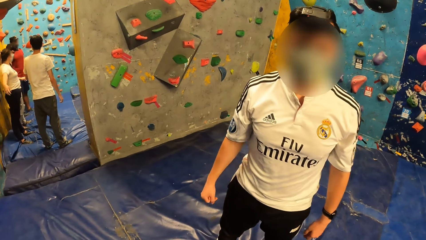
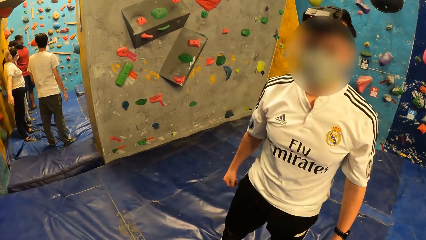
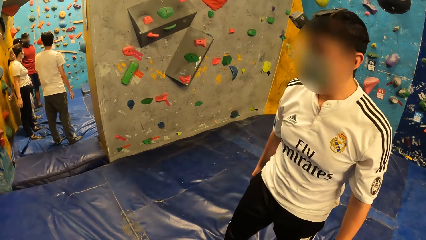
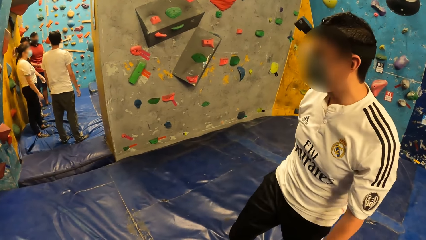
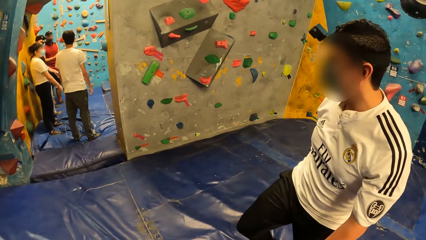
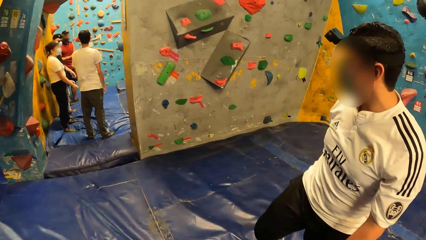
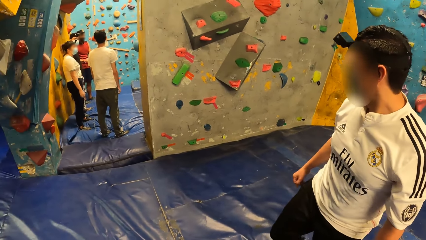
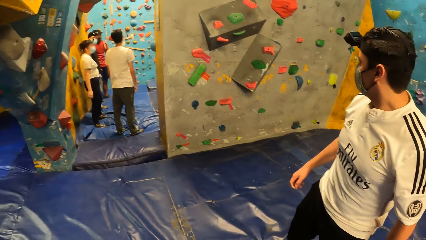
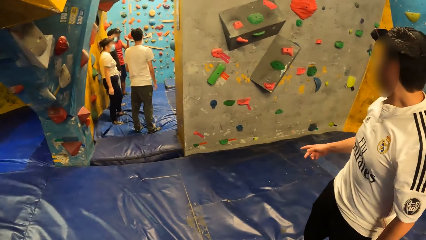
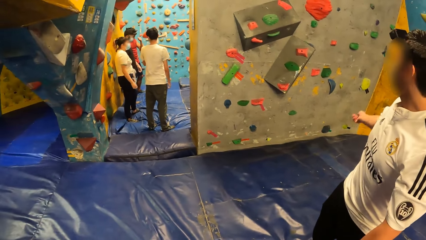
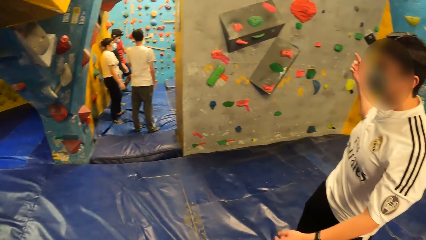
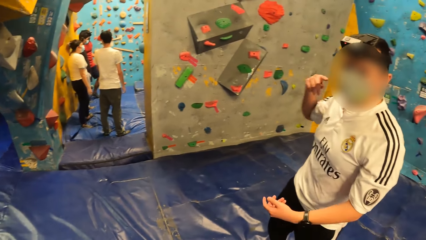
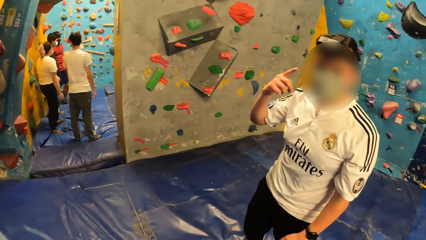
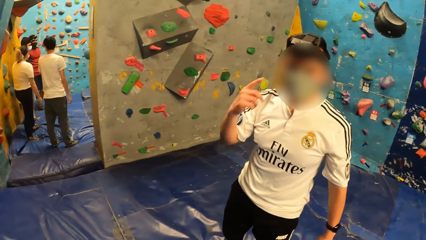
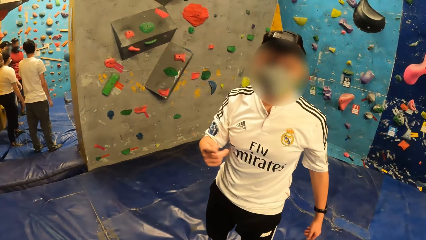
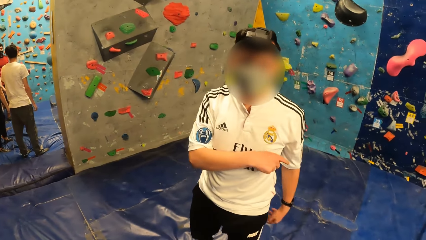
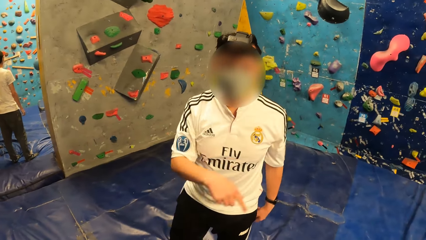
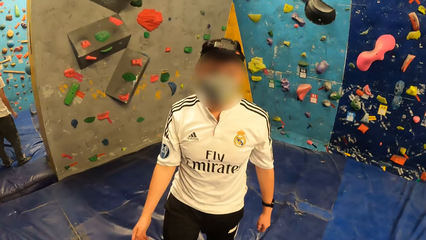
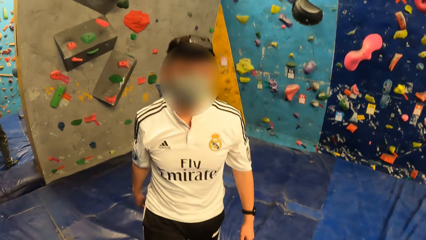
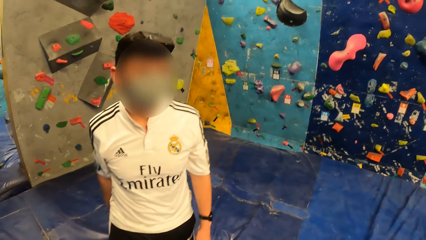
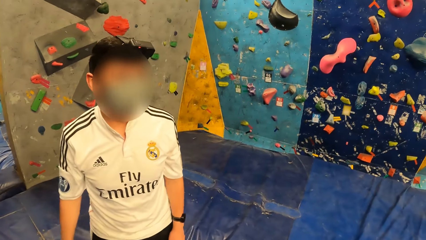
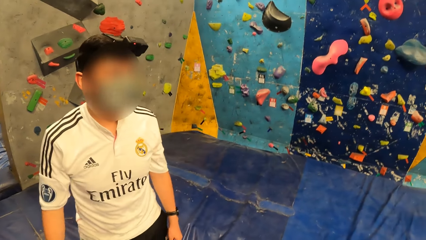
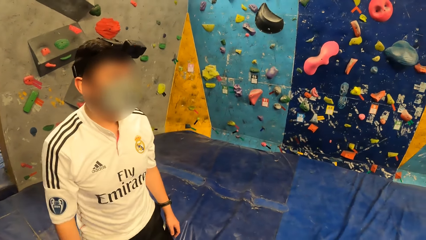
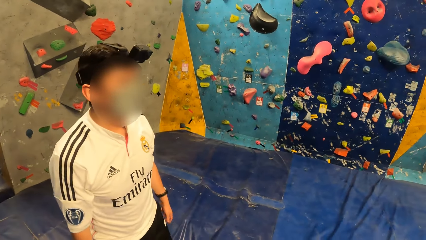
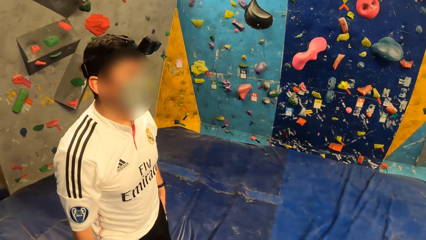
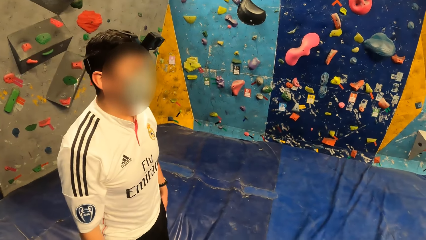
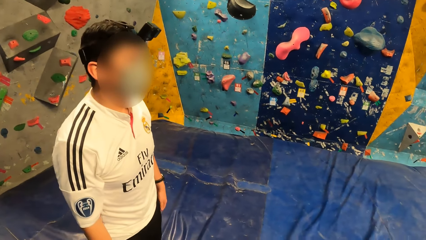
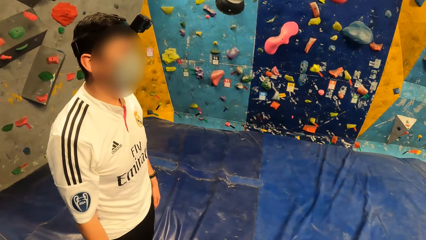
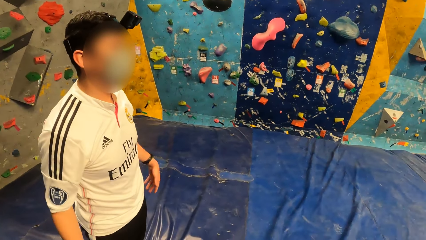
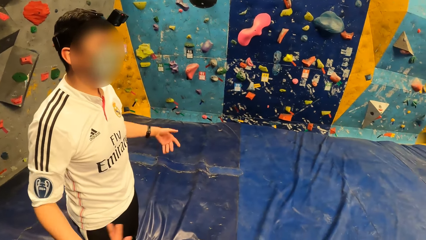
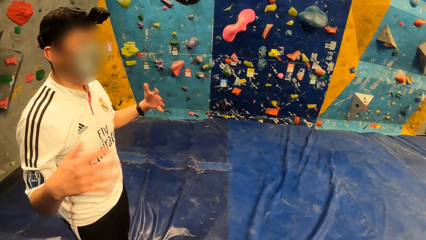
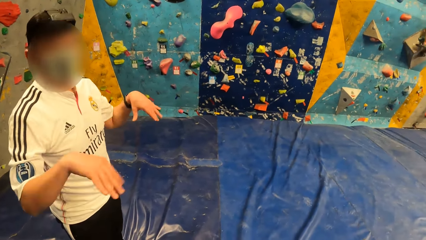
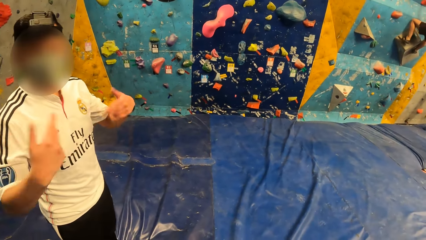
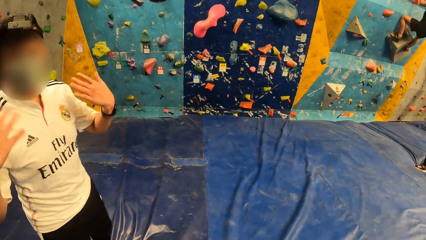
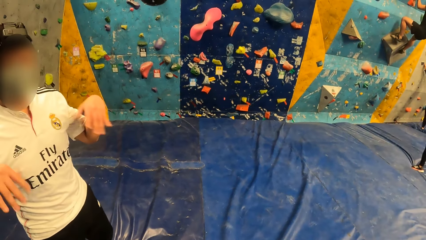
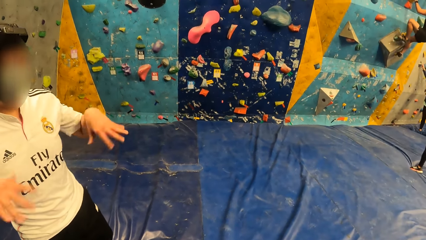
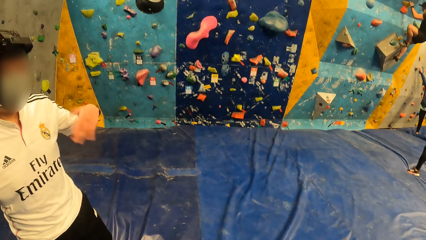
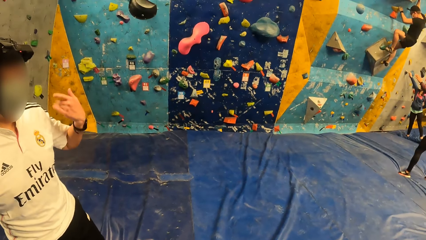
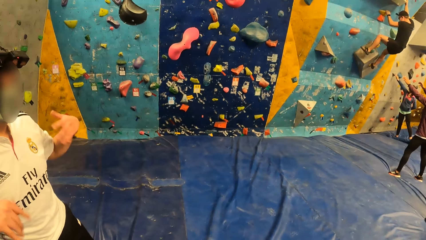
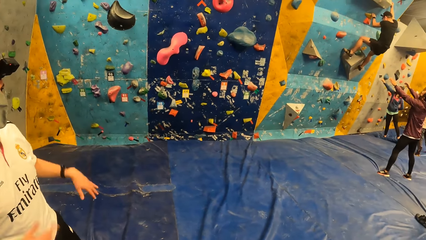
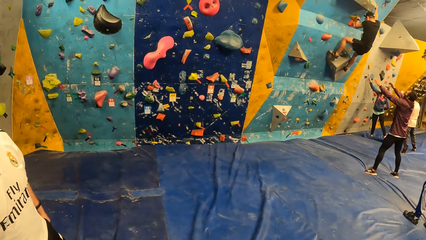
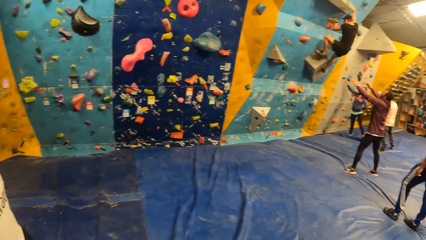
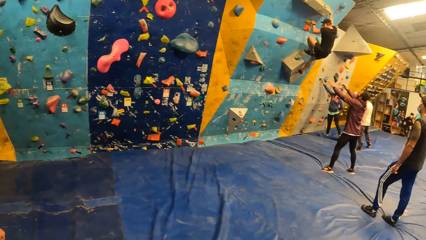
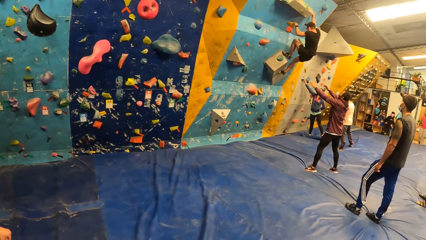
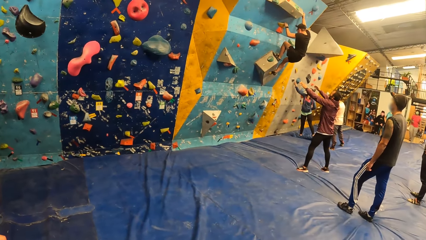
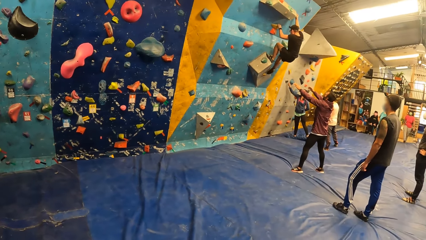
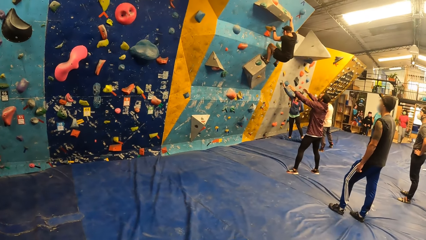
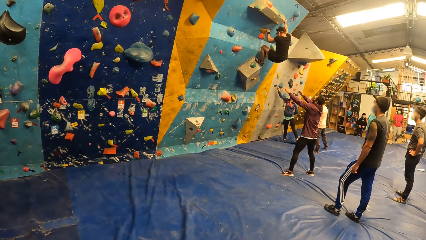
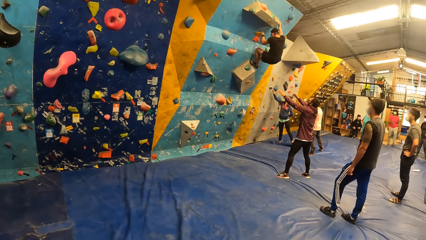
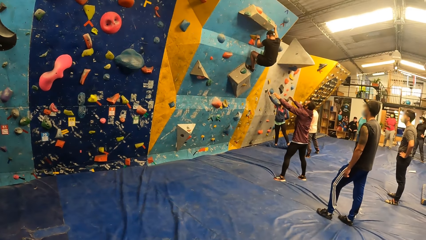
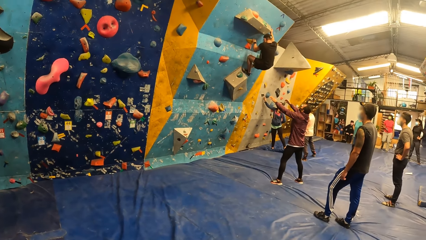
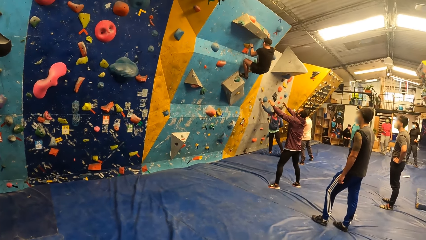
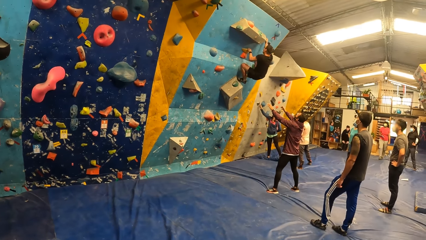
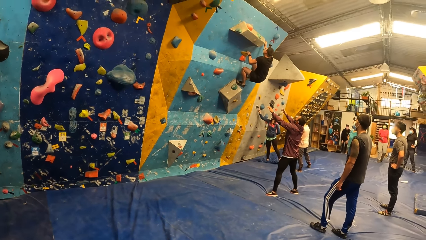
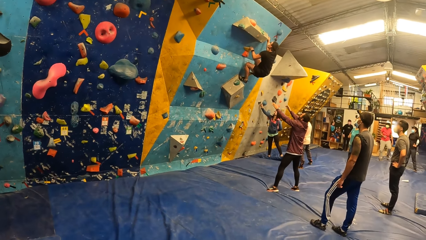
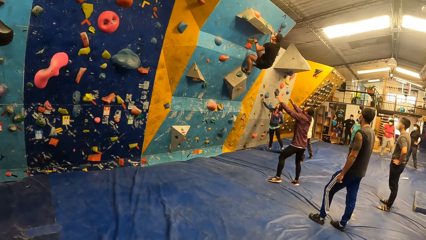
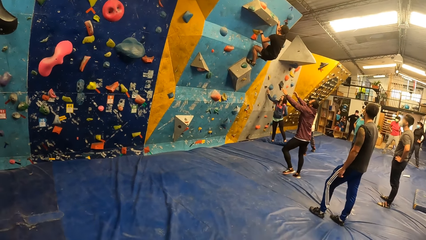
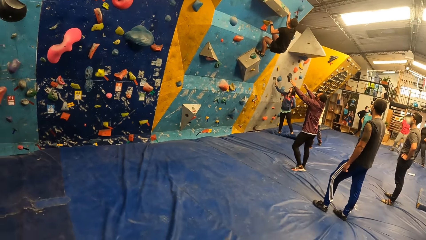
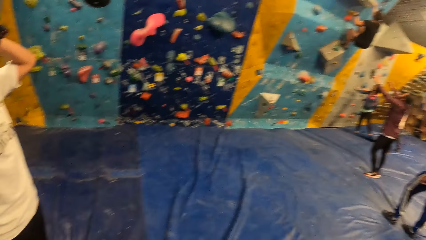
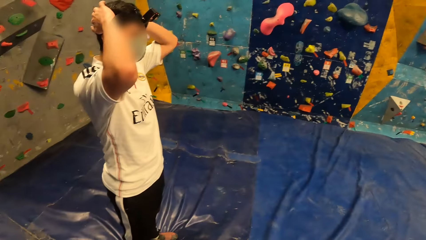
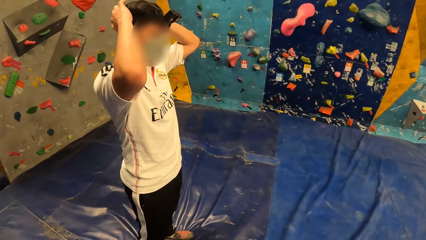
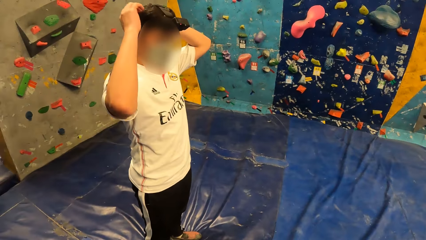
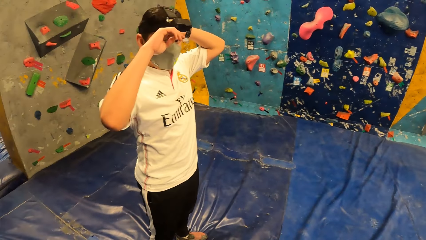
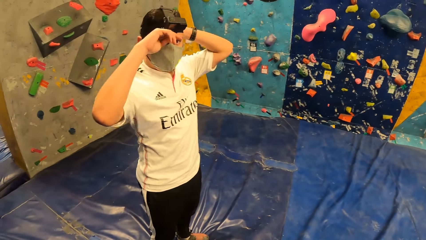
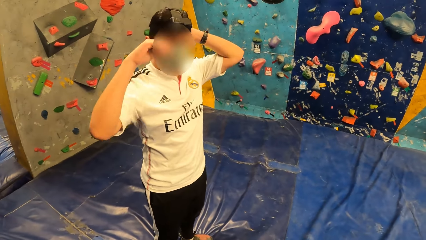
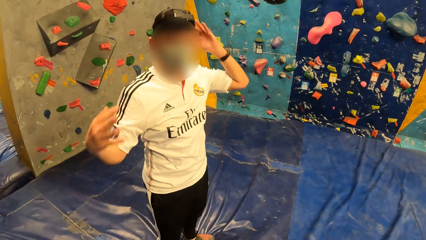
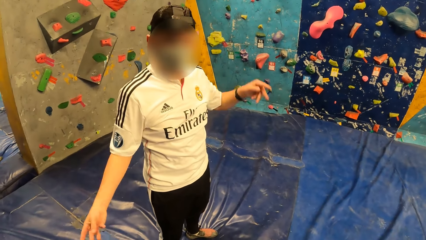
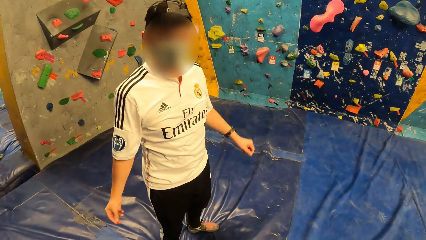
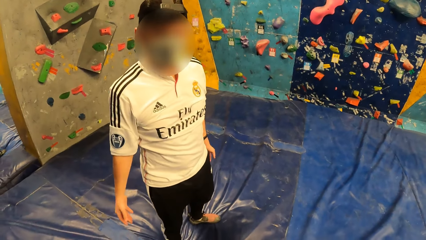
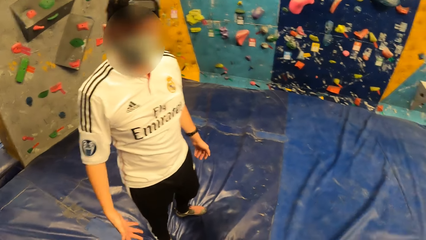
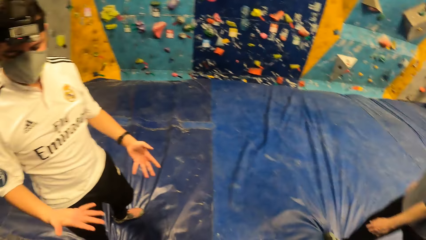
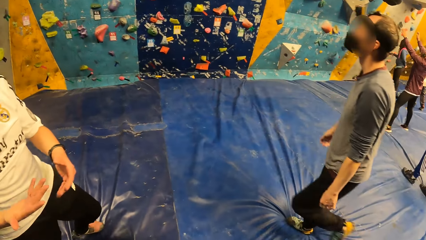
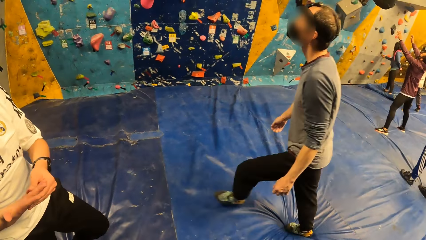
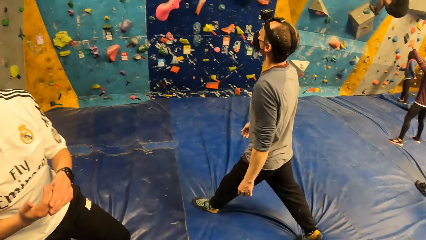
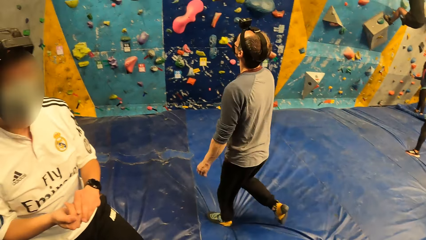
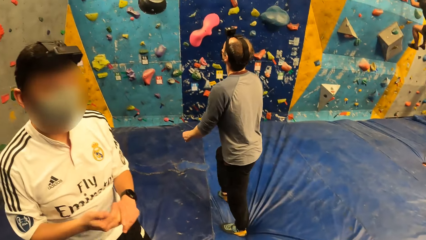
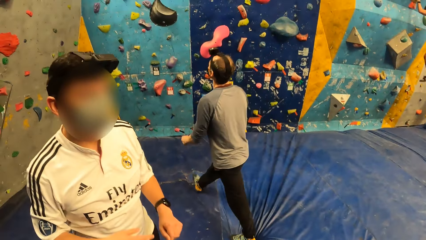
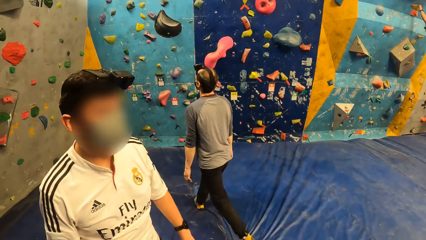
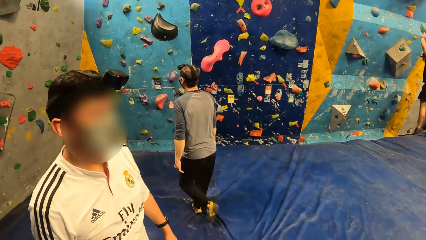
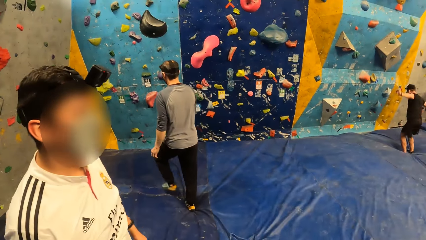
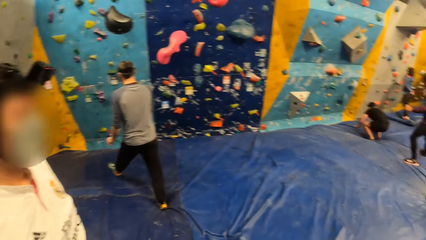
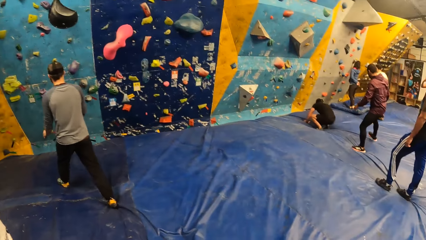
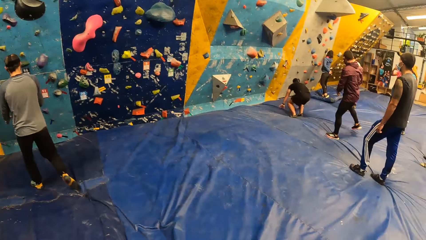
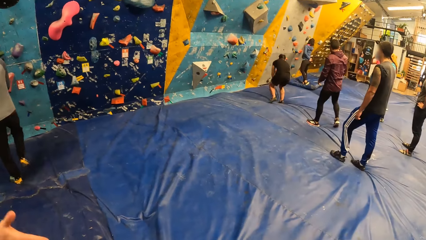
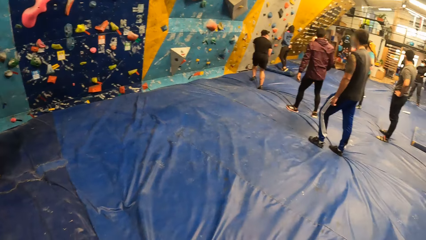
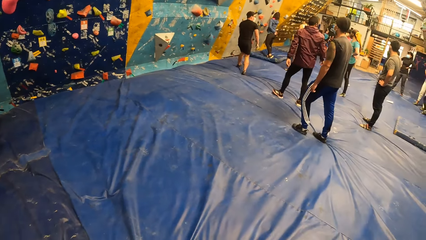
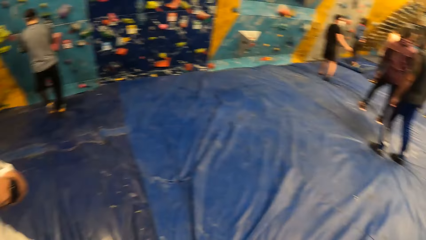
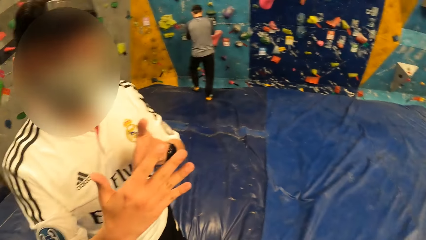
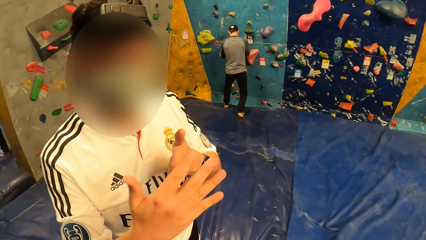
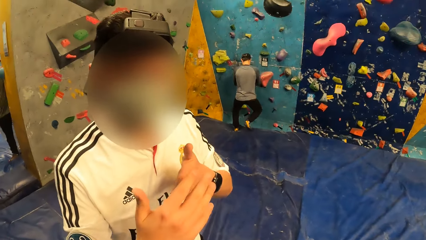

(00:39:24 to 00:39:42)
The camera wearer looks around the room. A man moves to the wall.
